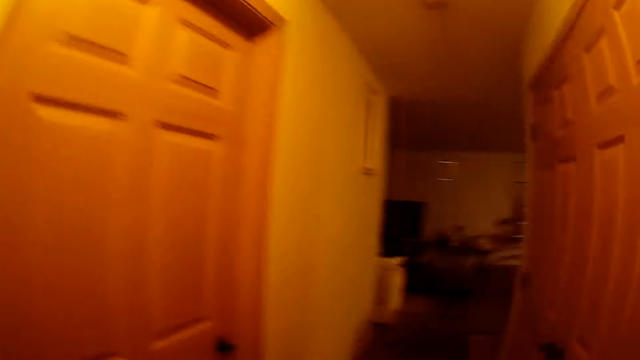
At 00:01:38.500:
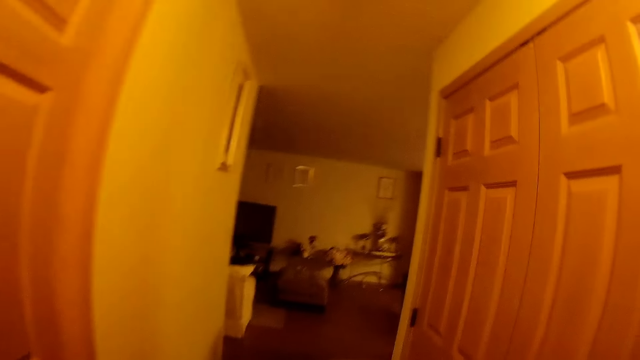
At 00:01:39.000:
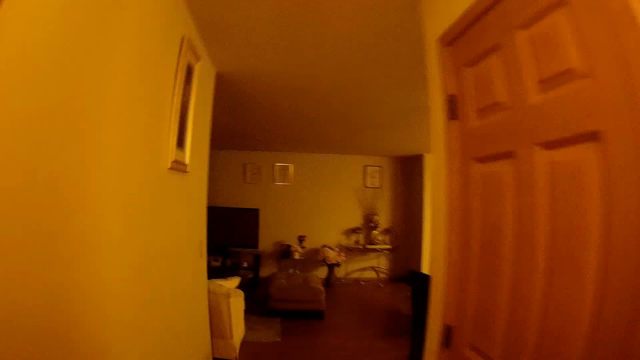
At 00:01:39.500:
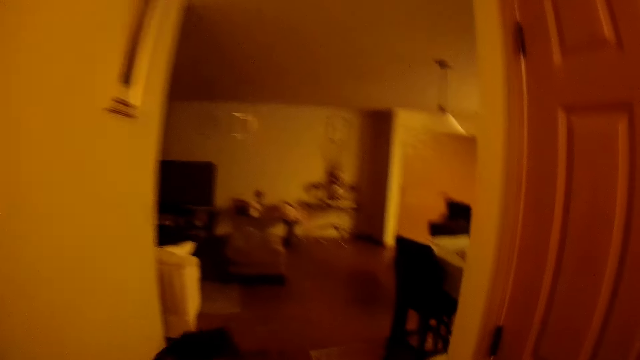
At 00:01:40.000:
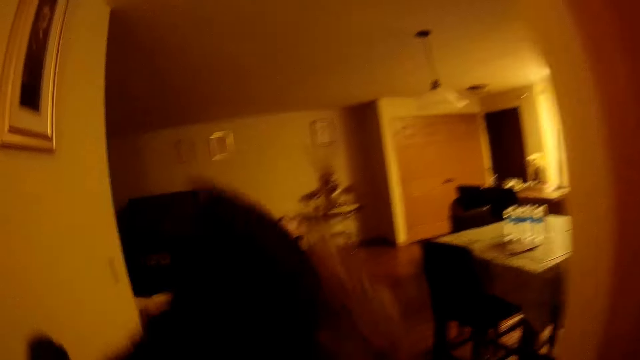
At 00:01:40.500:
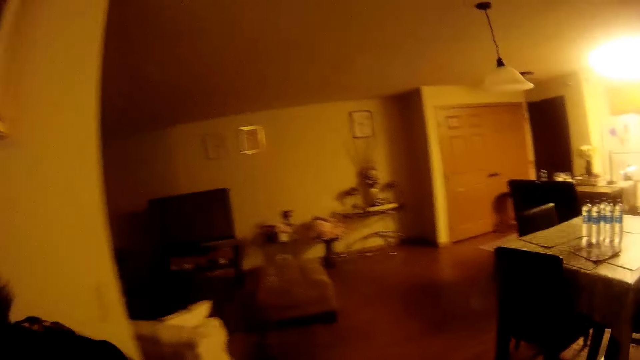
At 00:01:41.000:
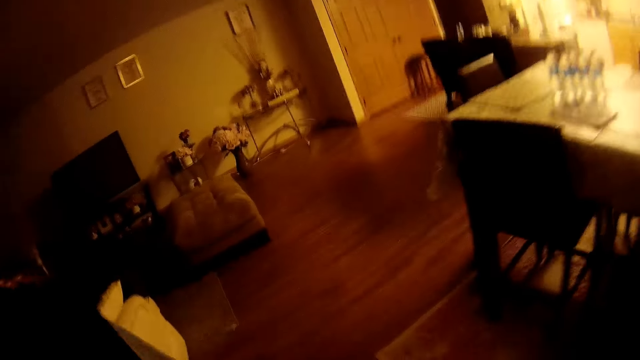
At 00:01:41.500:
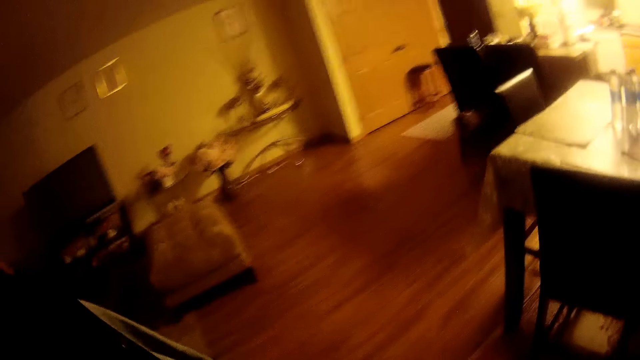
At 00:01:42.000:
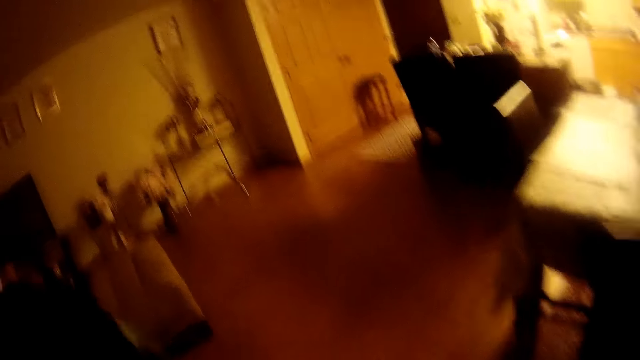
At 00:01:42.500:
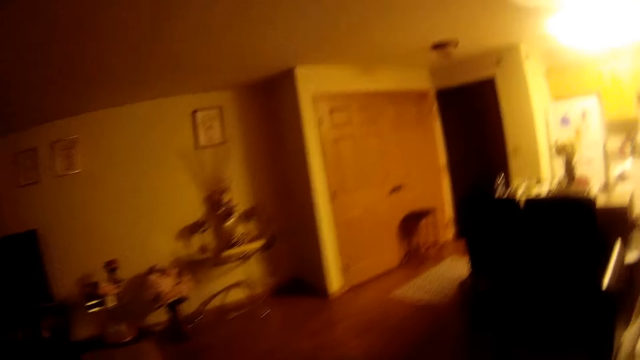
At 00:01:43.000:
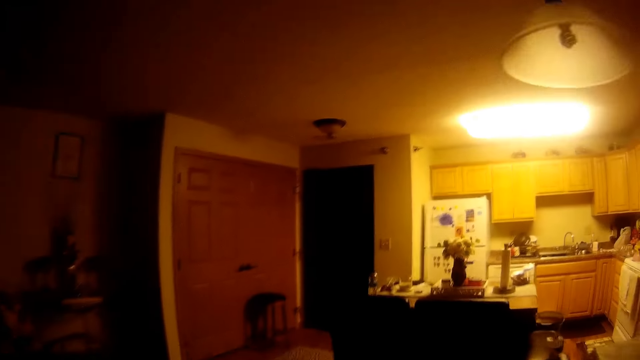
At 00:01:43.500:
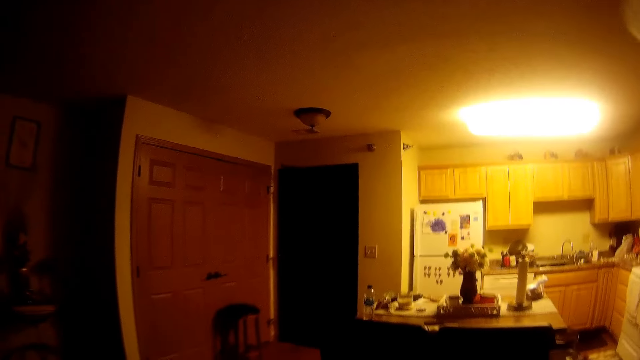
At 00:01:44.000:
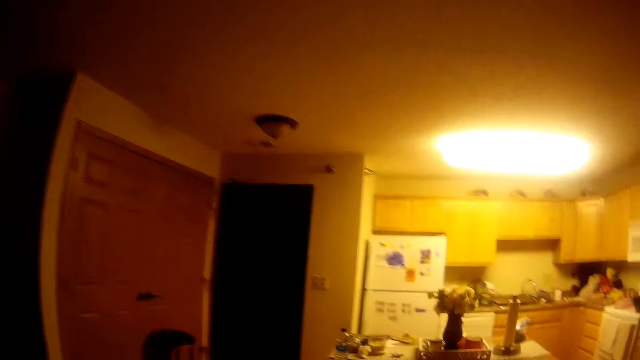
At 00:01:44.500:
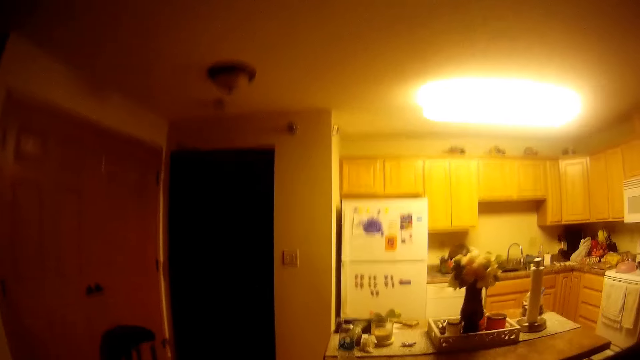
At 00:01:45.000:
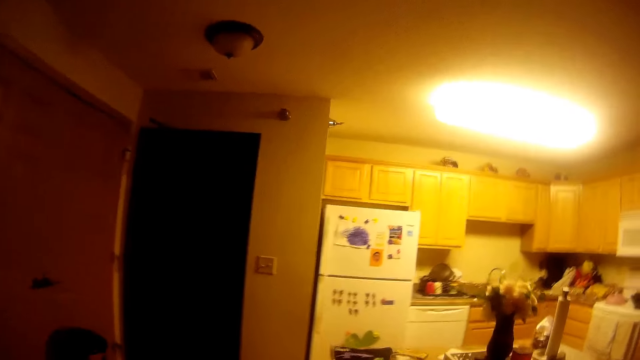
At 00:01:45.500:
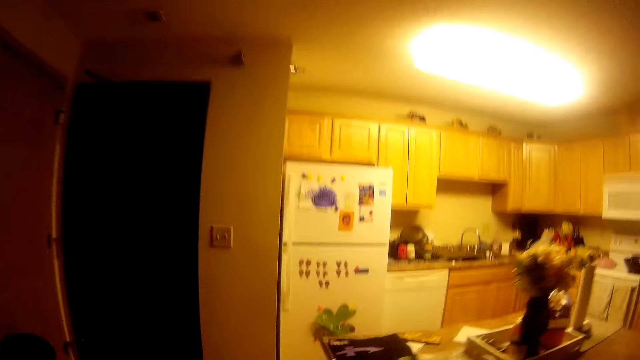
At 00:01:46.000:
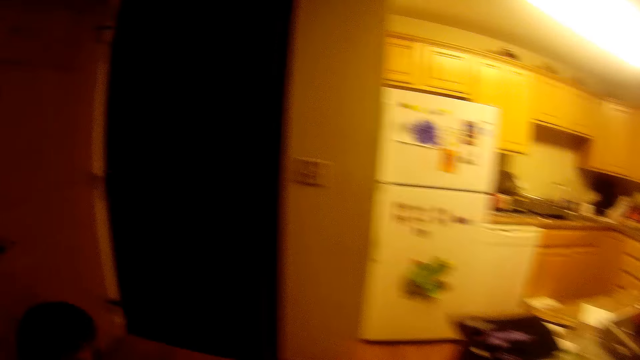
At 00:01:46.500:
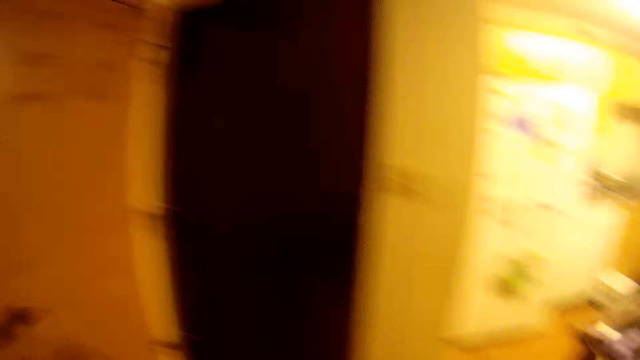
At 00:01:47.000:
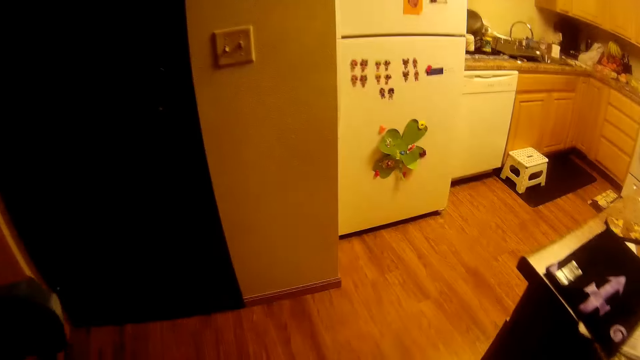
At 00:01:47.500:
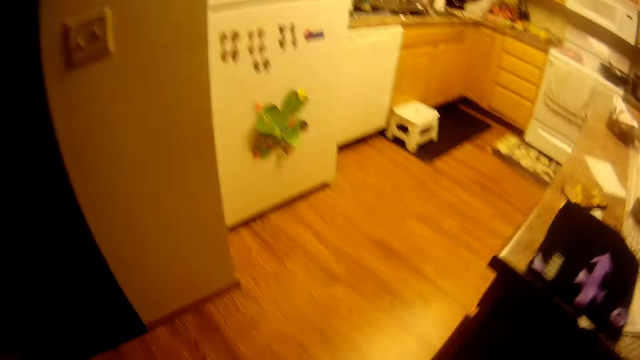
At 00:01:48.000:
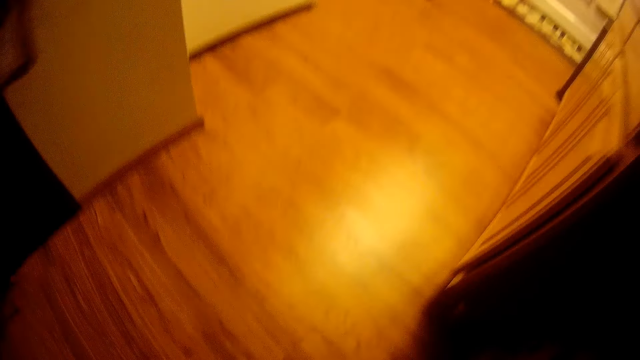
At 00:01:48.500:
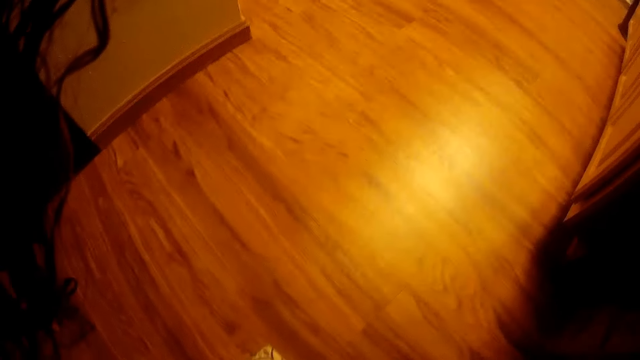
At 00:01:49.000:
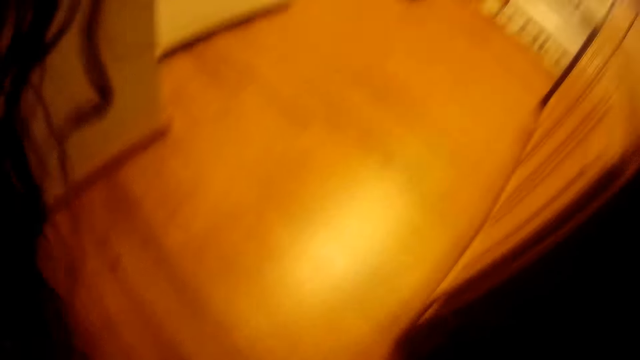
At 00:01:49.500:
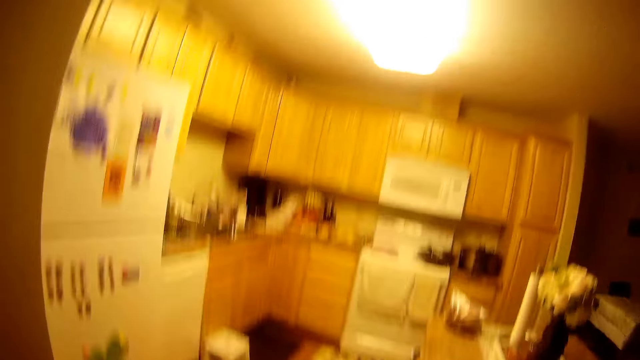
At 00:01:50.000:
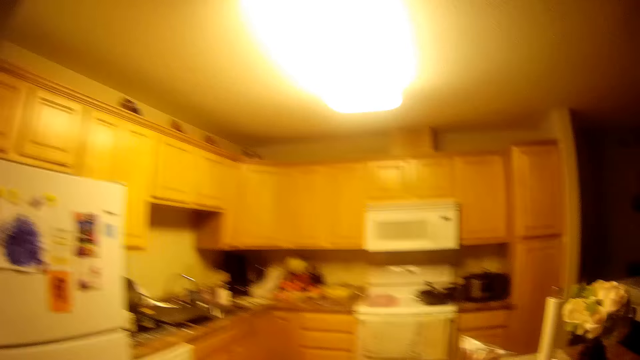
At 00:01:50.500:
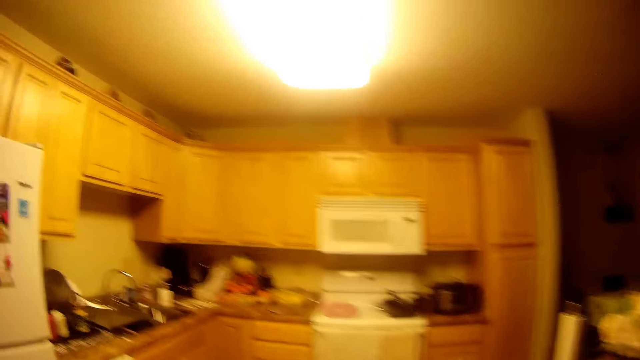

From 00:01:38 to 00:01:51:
The camera wearer walks through a corridor. She walks towards a room. She places a coat on her shoulder with her right hand. She moves a hand. She walks towards the kitchen. She walks into the kitchen. She picks up a paper on the floor.

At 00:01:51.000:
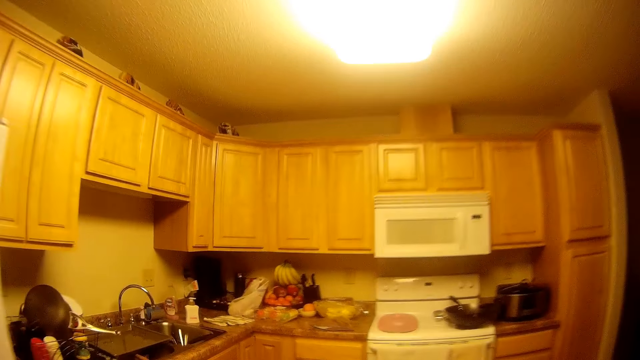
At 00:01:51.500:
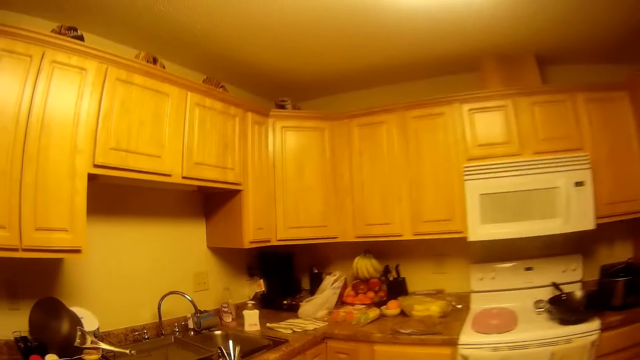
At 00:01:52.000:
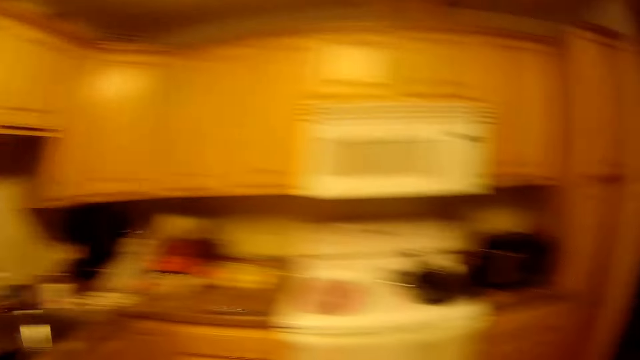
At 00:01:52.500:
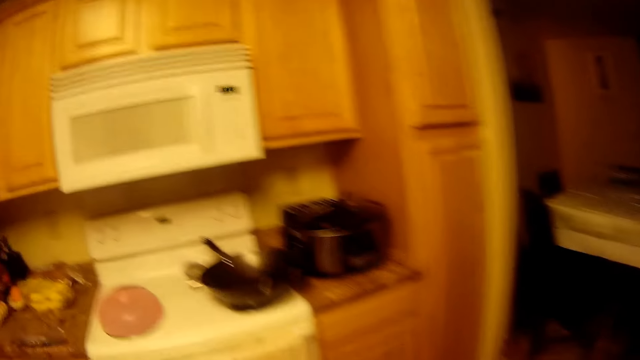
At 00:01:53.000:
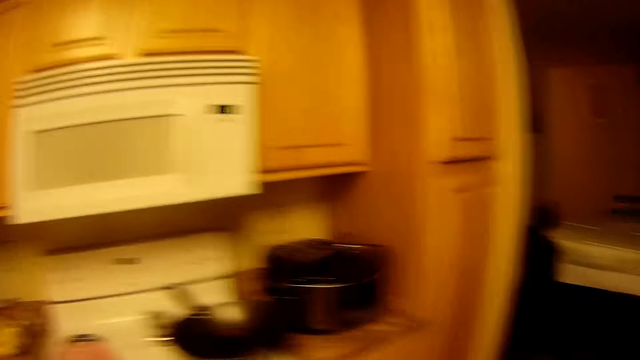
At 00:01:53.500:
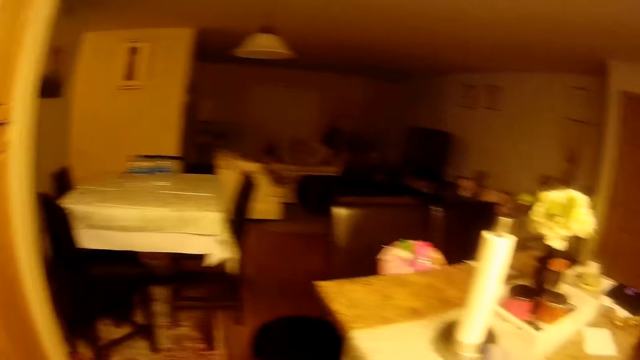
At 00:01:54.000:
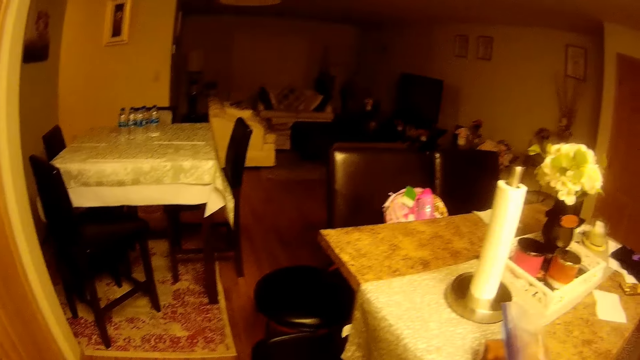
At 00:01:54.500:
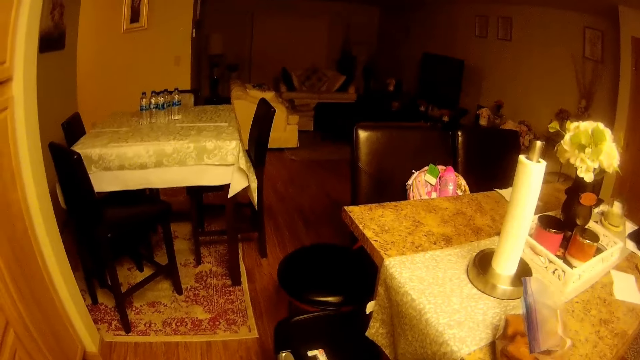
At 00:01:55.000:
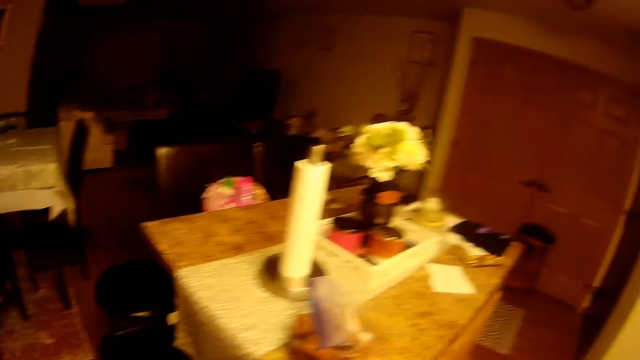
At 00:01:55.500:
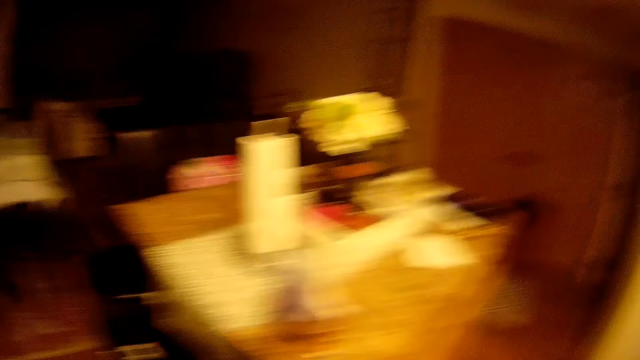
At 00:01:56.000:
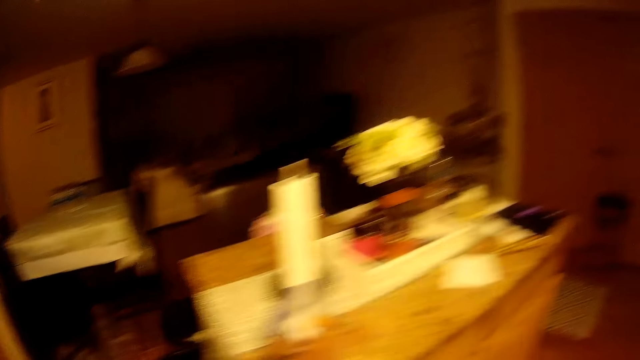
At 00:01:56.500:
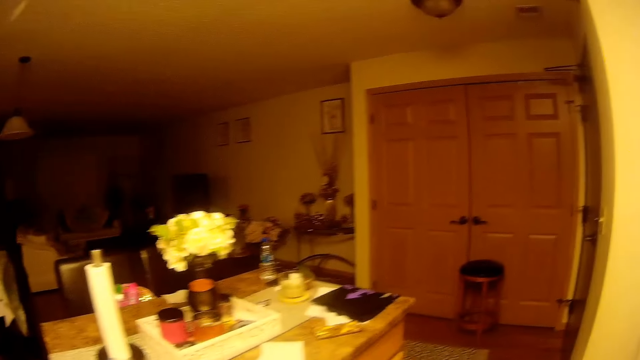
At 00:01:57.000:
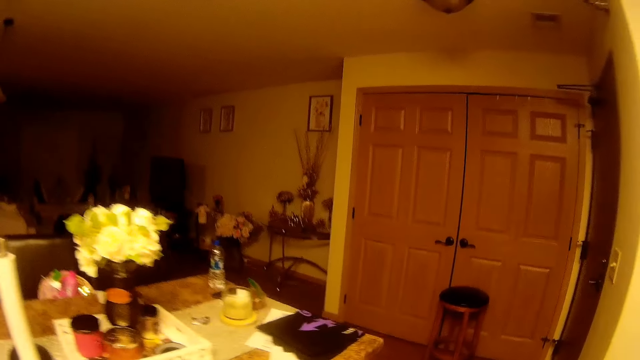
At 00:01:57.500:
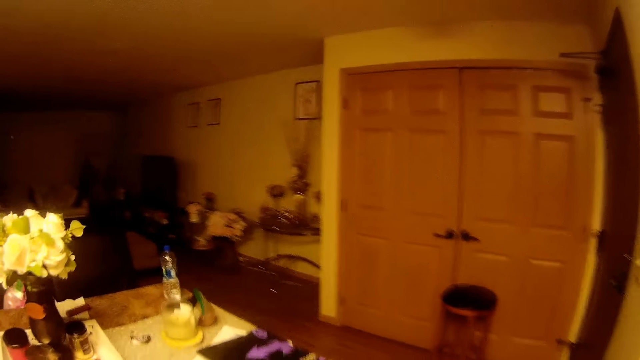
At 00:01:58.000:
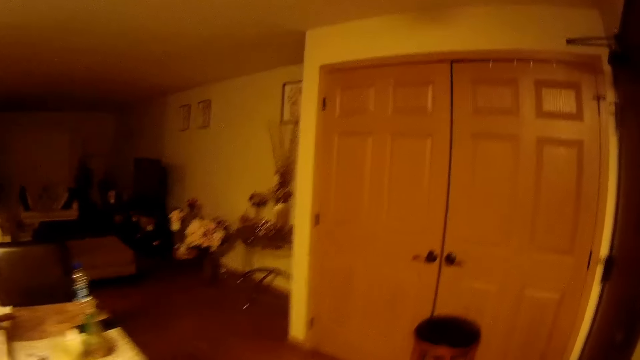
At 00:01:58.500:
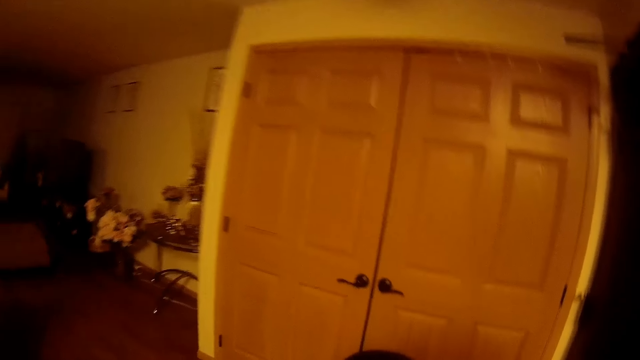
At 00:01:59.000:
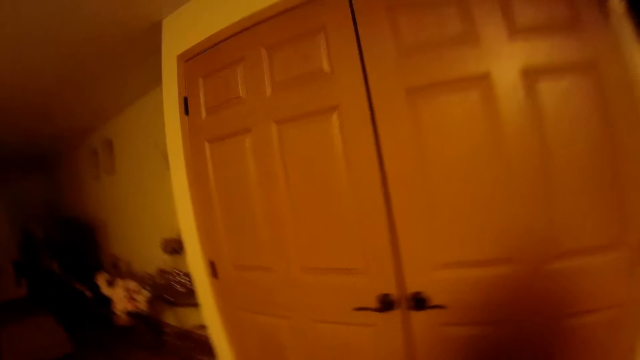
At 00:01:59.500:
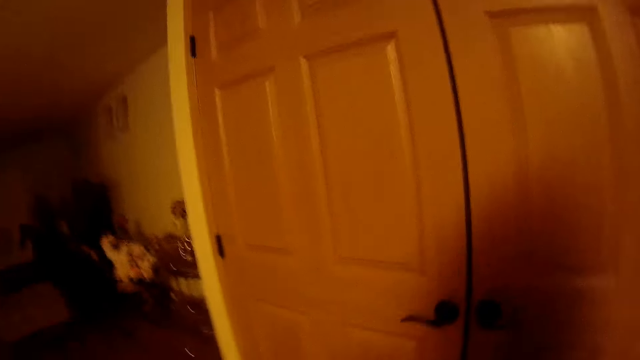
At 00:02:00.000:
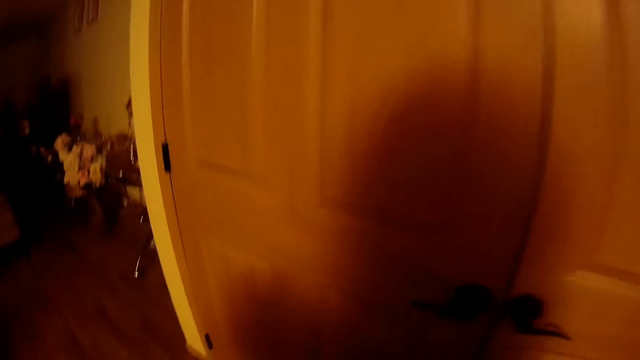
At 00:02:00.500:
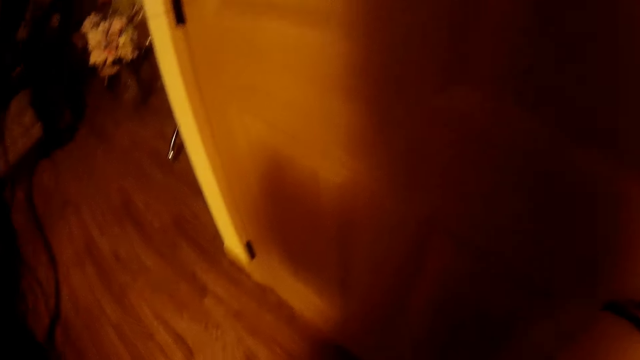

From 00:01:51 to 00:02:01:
The camera wearer looks around the kitchen. They look towards the doors.
